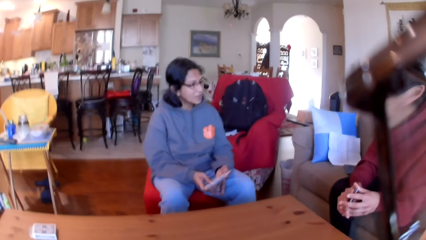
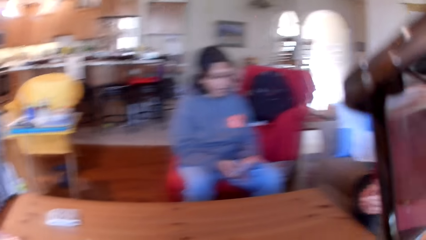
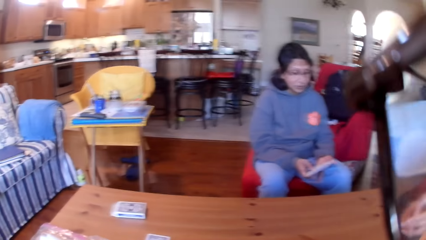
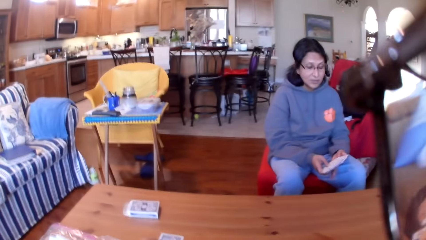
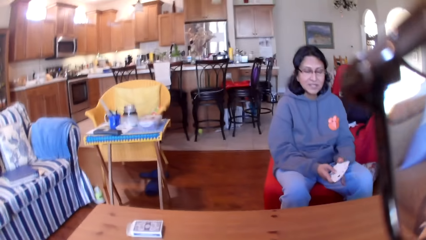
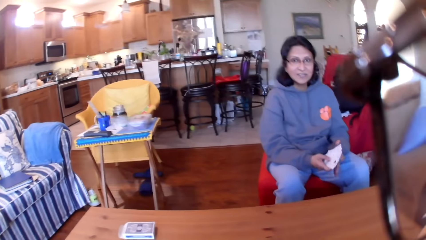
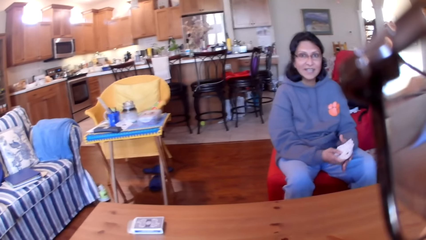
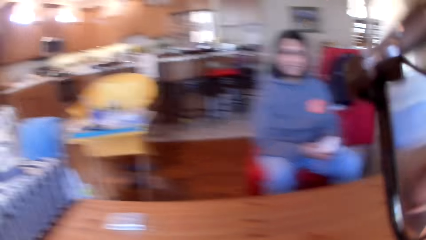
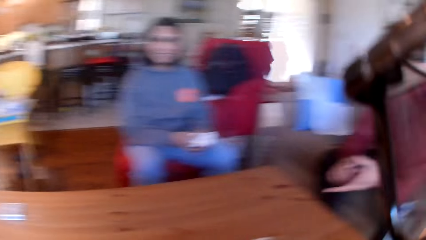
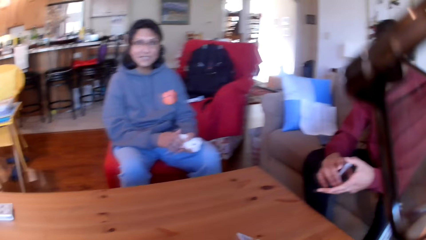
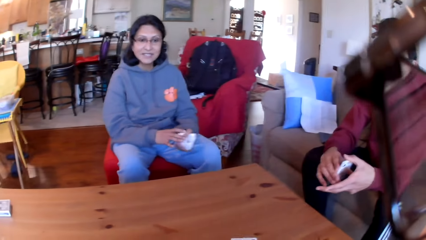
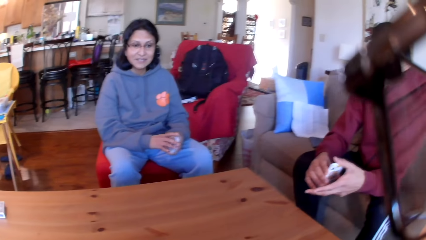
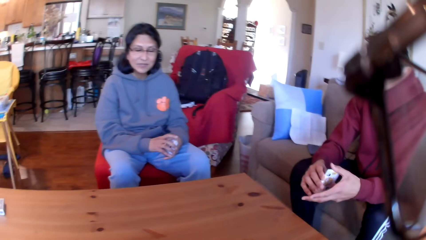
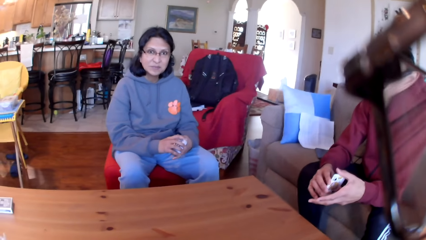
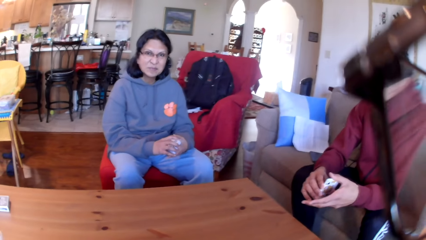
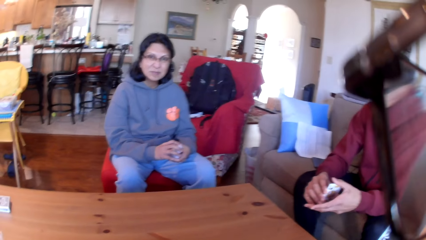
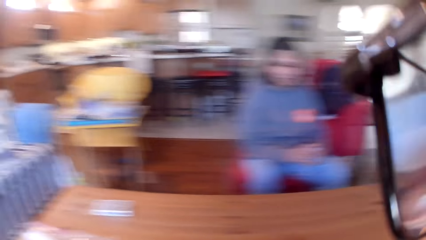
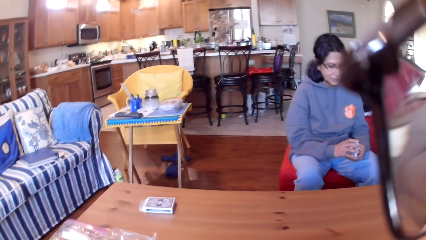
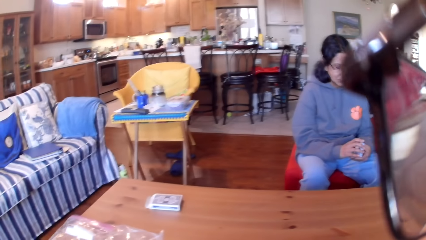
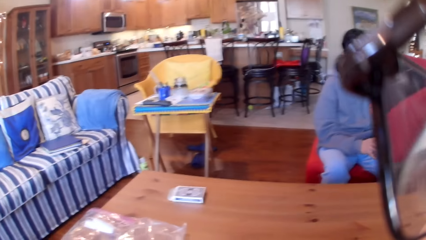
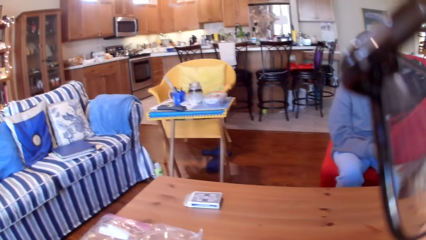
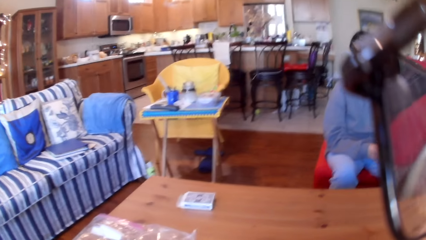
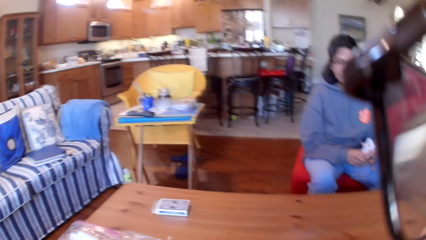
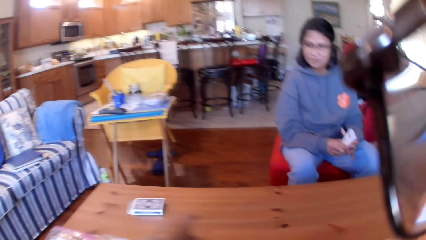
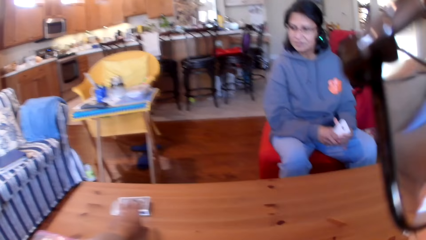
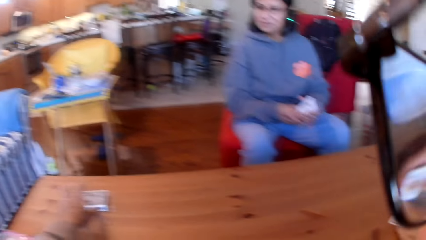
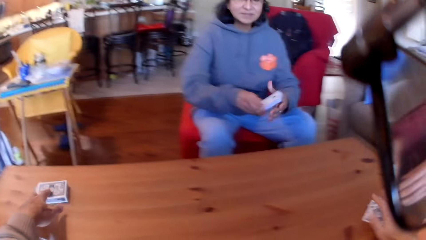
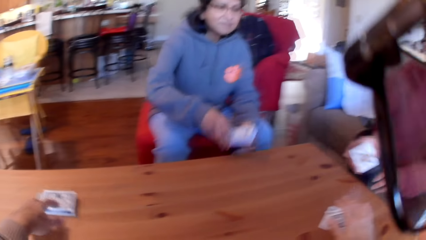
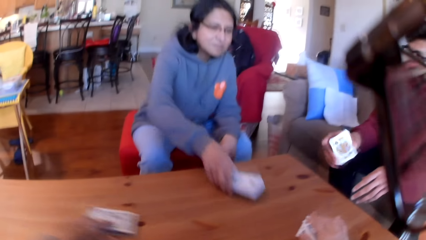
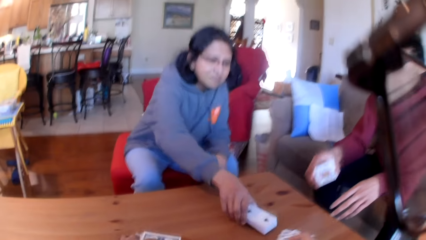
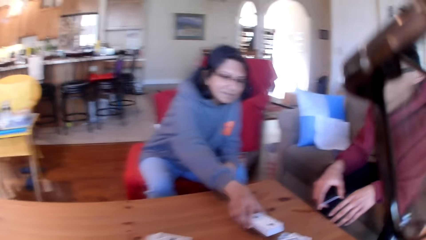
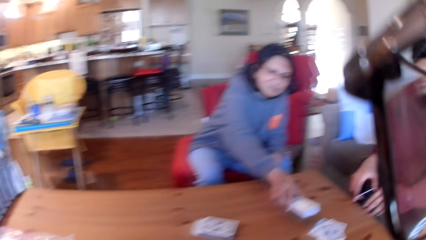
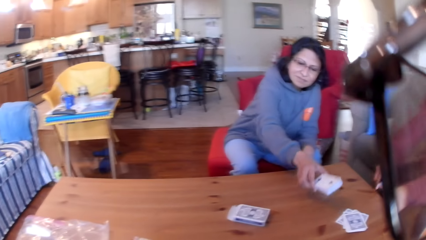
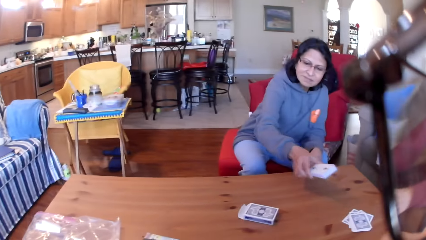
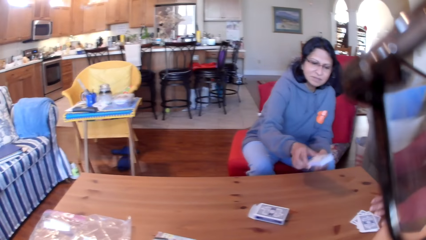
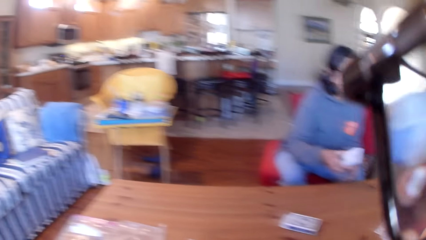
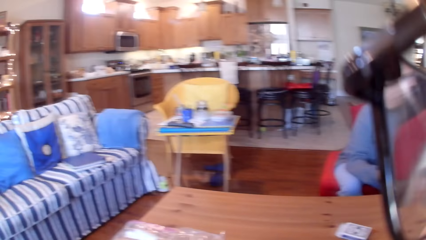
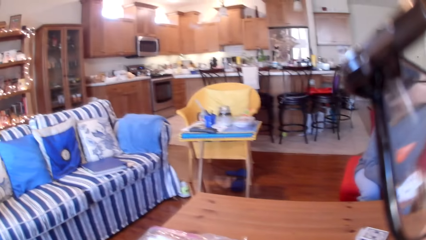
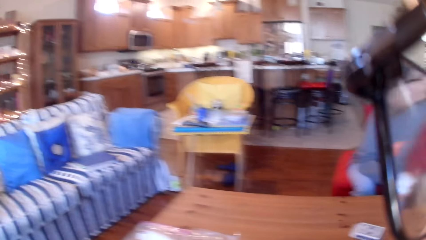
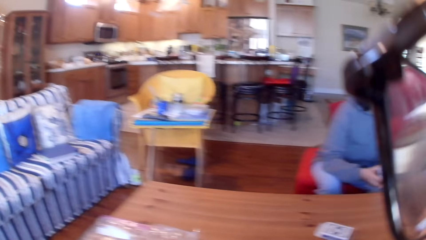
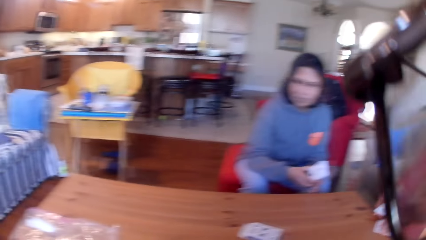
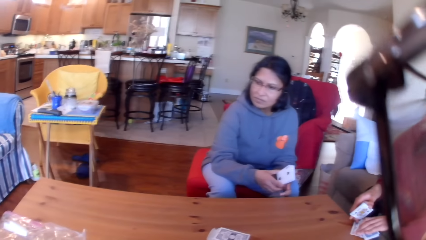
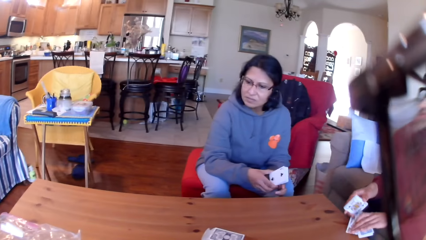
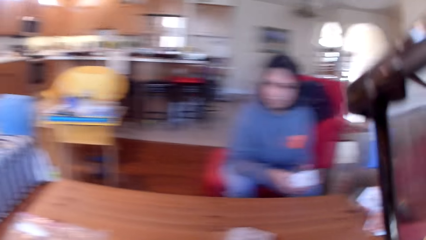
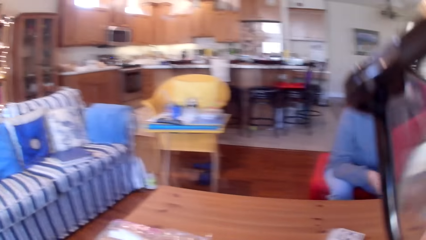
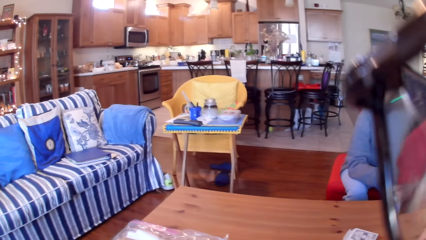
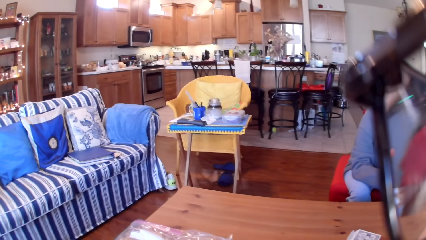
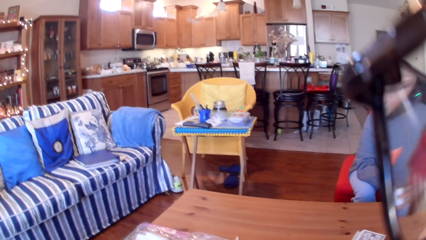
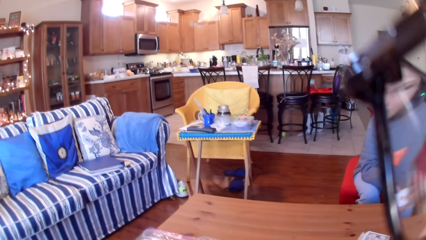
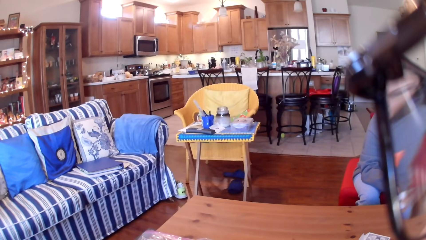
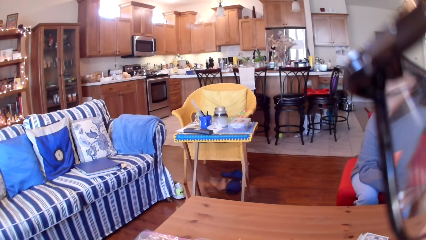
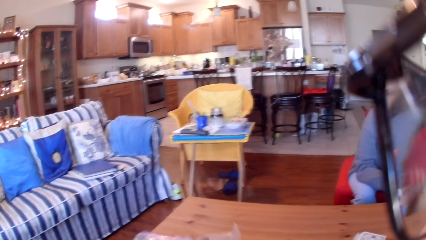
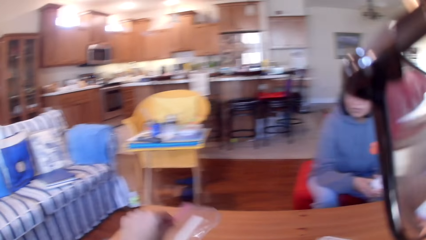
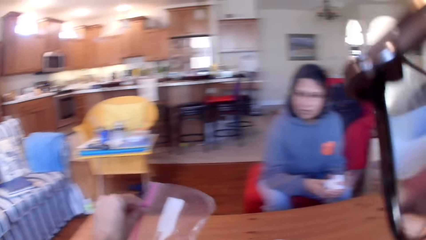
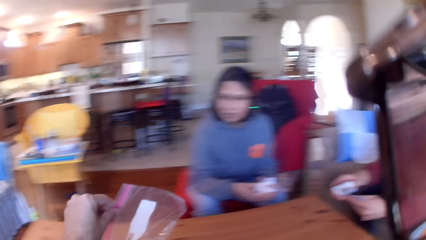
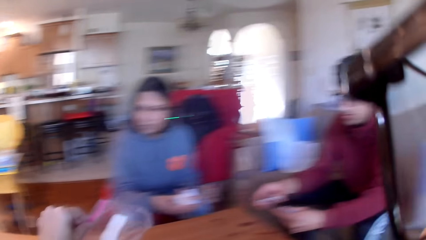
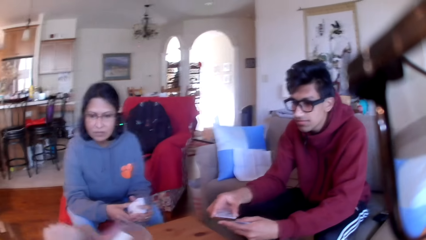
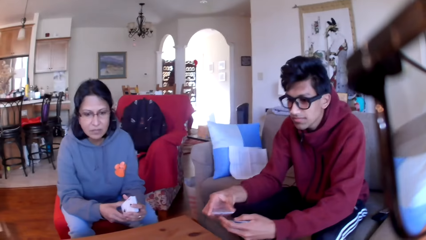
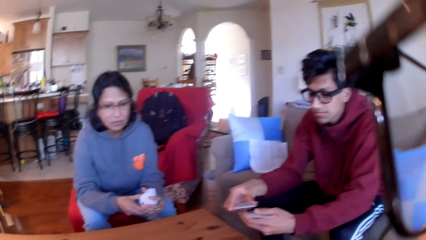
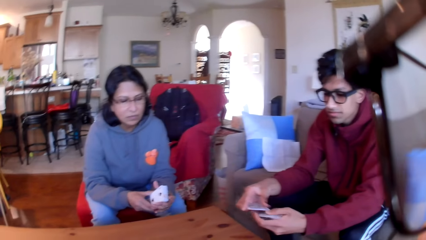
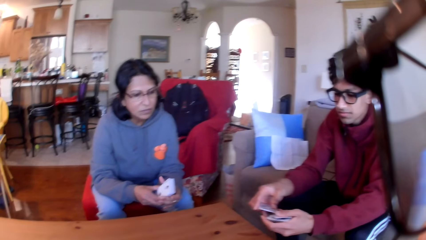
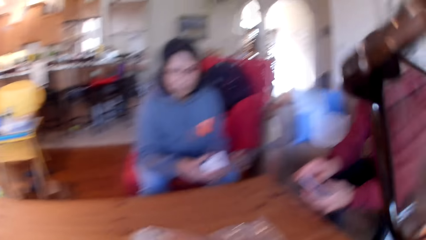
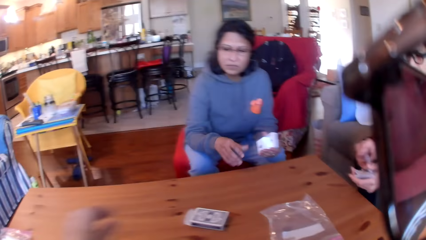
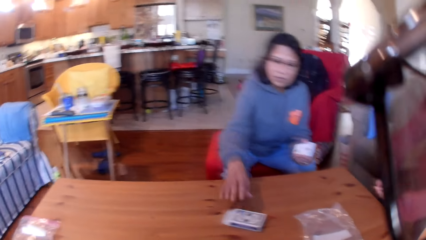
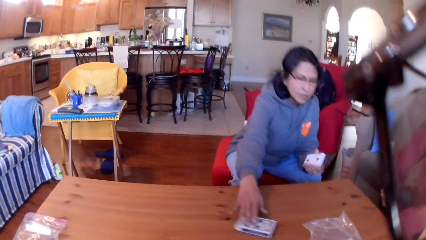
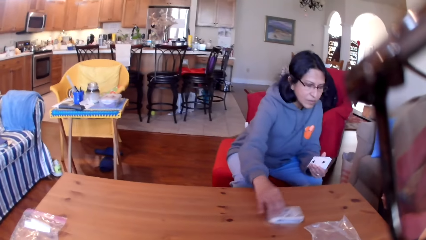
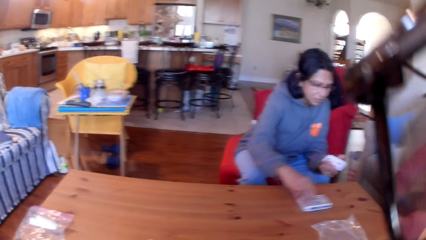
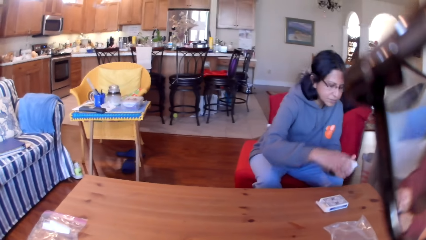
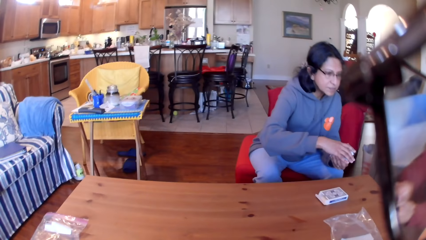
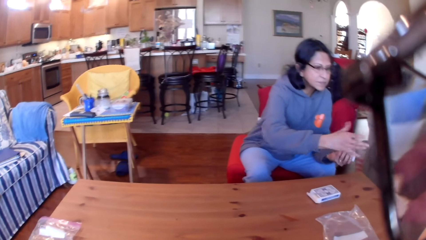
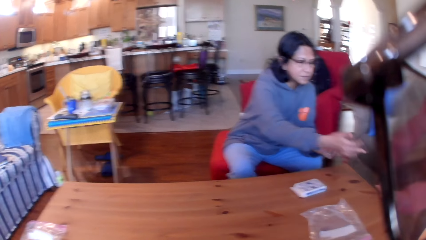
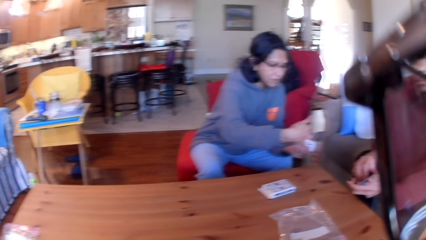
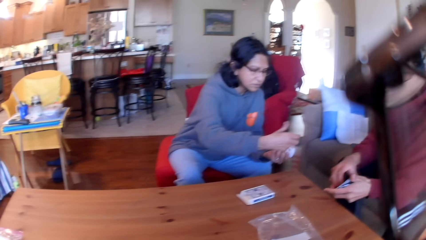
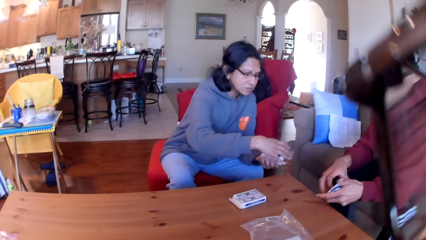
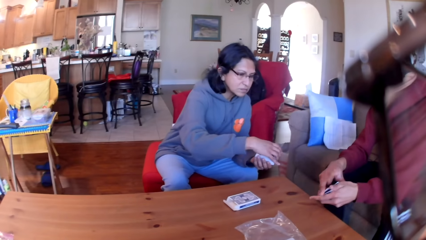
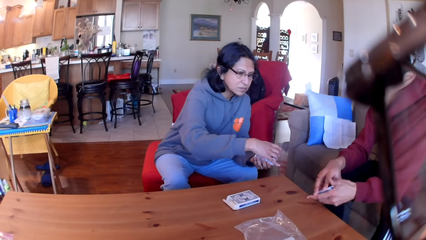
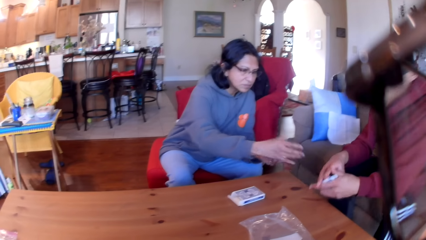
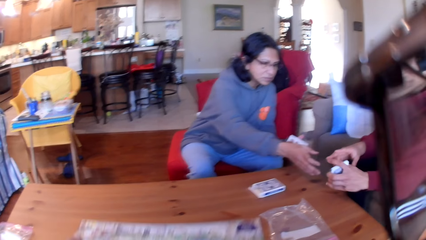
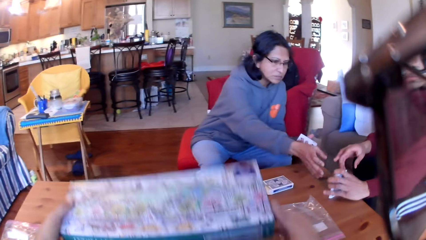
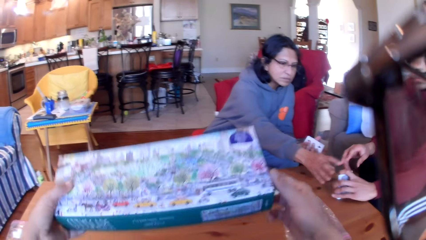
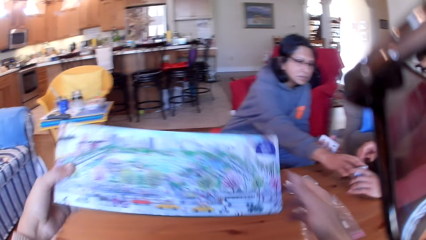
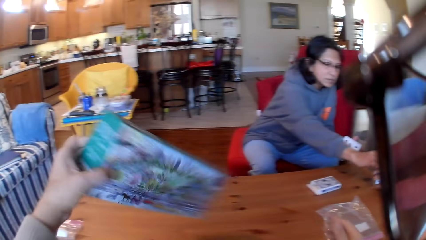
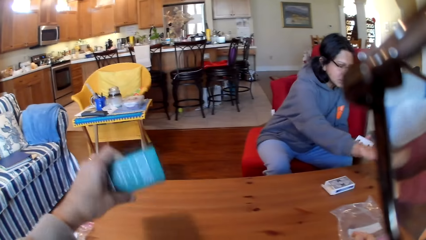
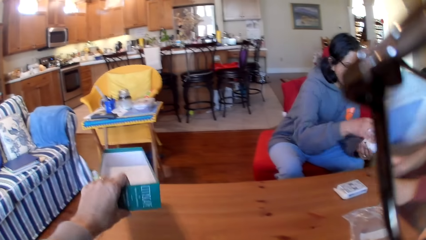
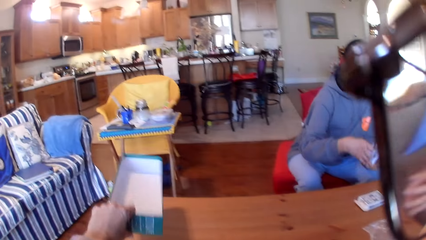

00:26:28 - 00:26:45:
The camera wearer slides a box on the table. A woman moves the card on the table. The camera wearer looks around the house. A man picks up the cards from the table. The camera wearer looks around the house. They pick up a paper and put the cards on the table. The woman slides a box. The woman moves the cards on the table. The camera wearer picks up the box and puts the nylon paper bag of puzzle pieces on the table. The woman takes cards from the man.
